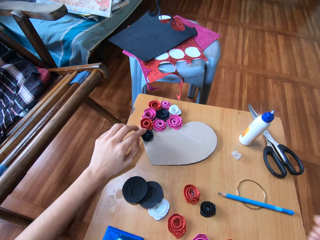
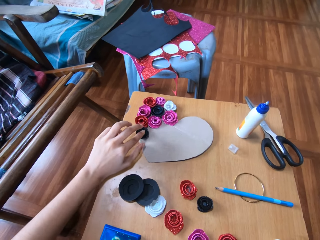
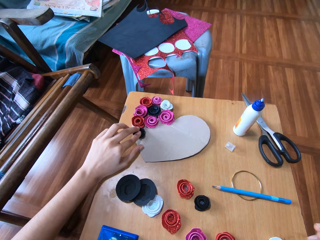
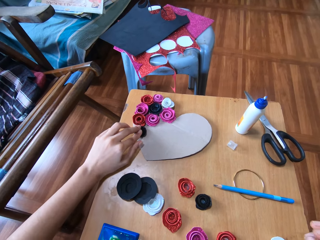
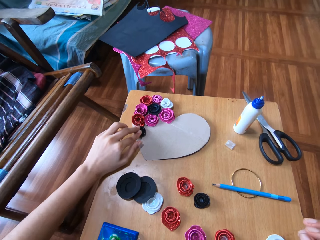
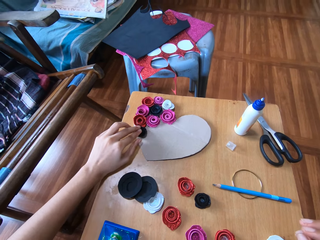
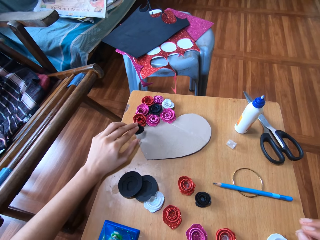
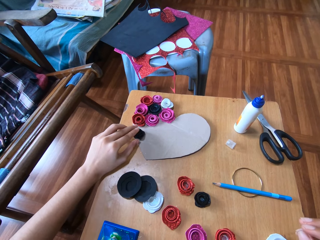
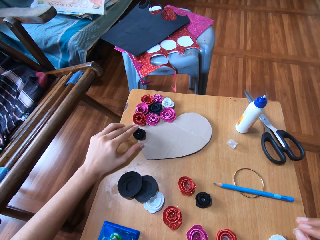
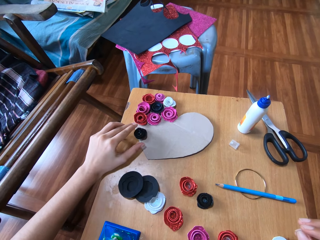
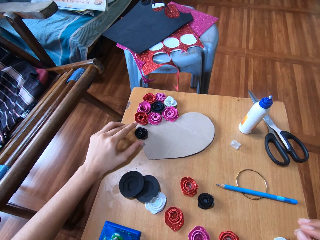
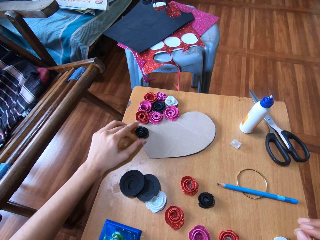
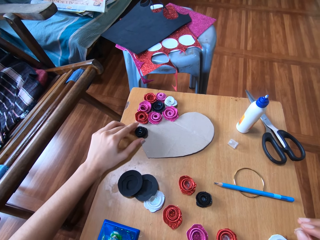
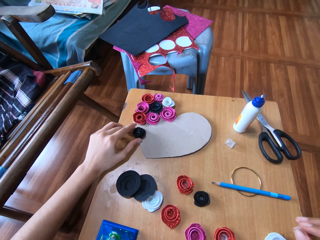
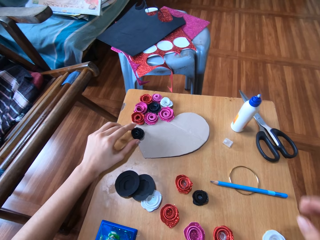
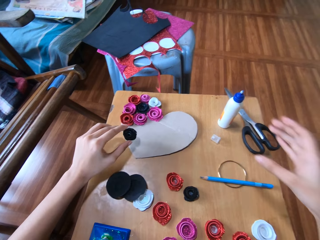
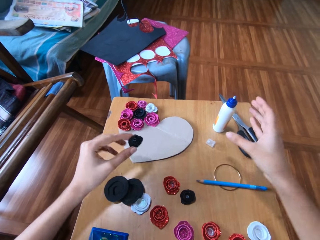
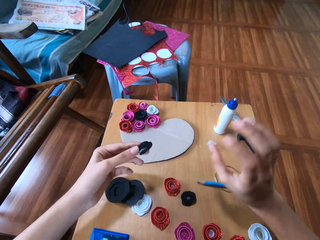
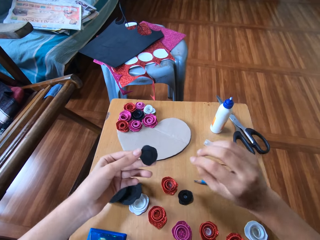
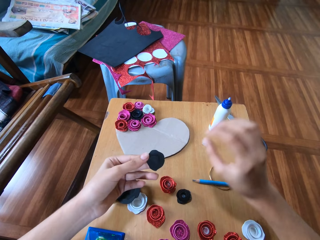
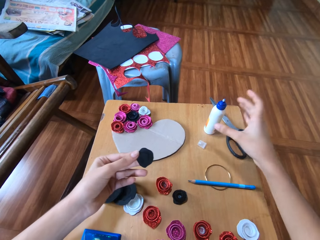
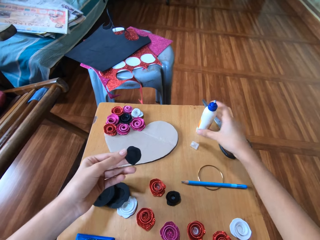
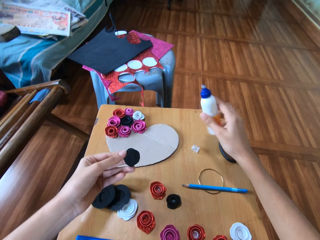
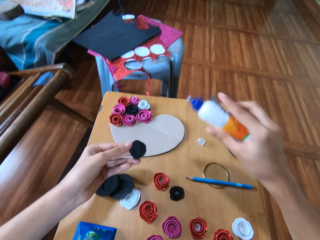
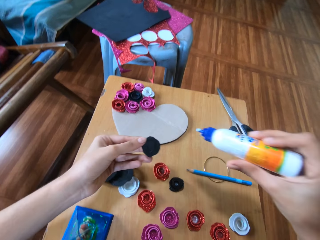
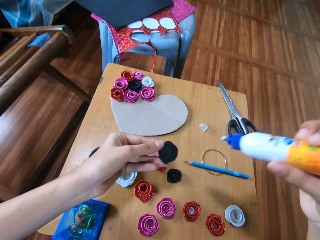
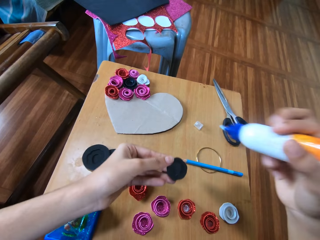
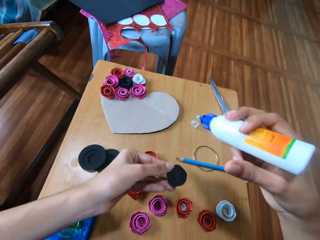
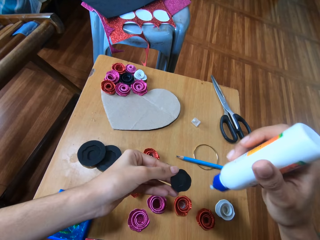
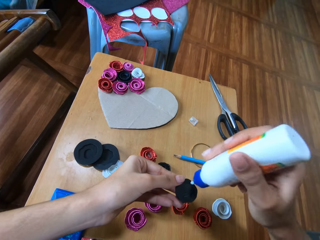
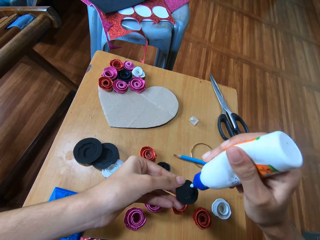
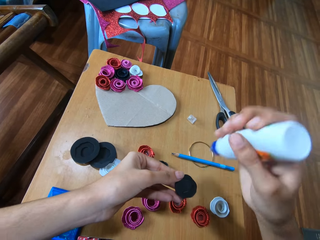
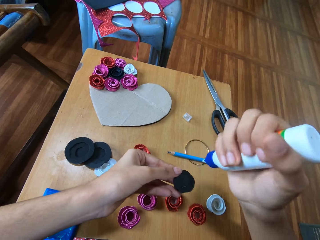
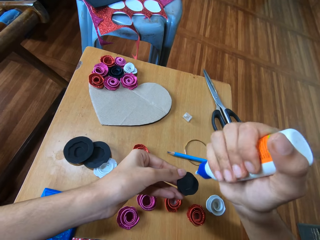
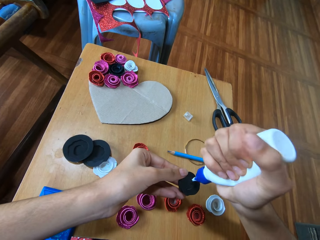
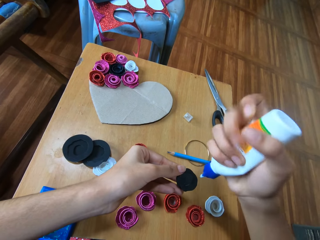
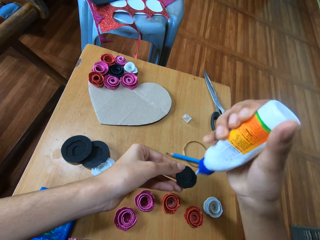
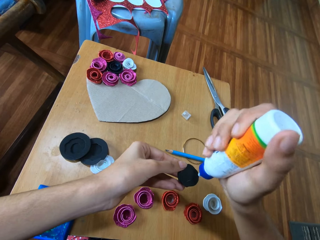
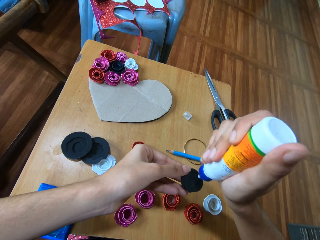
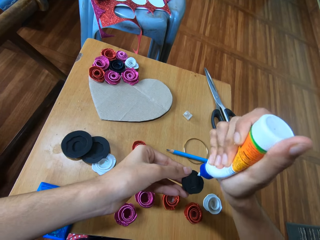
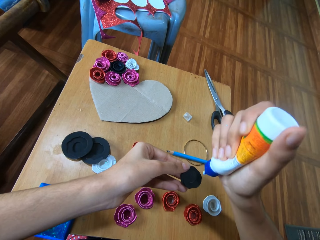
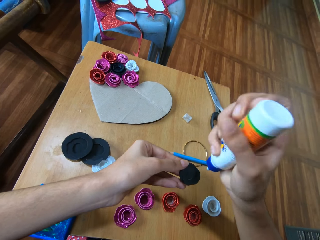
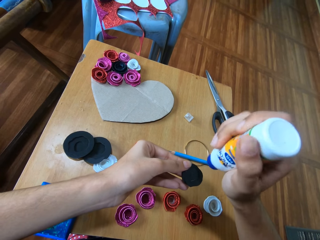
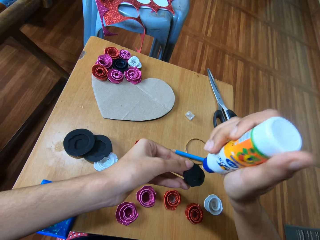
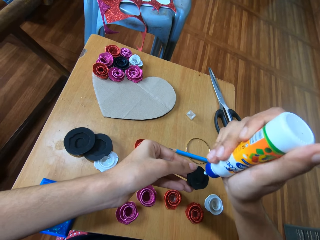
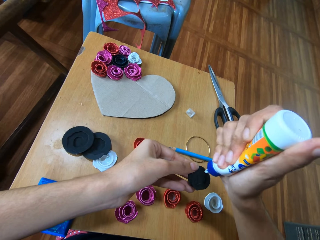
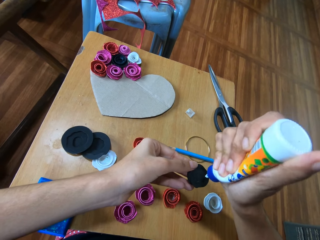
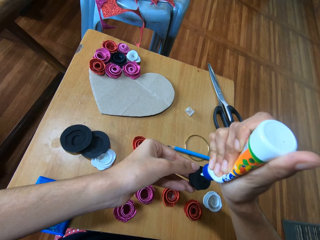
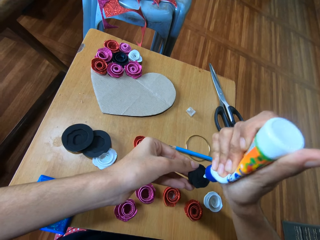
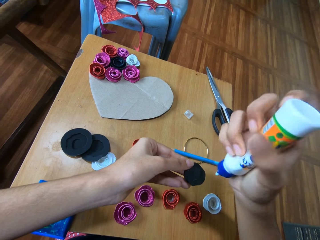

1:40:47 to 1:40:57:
The camera wearer picks the paper flower from the cardboard on the table with the left hand. They pick the glue from the table with the right hand. They squeeze the glue.

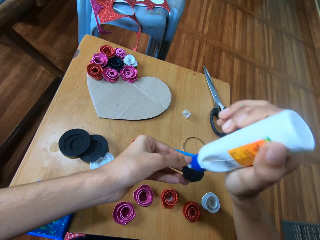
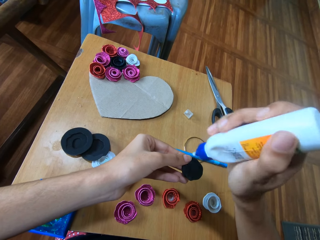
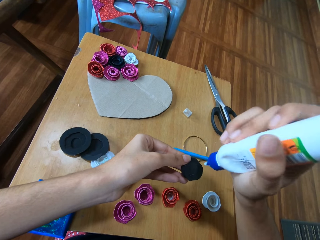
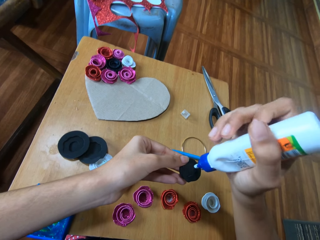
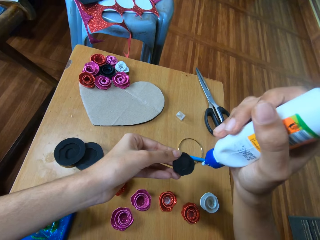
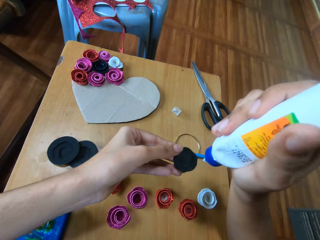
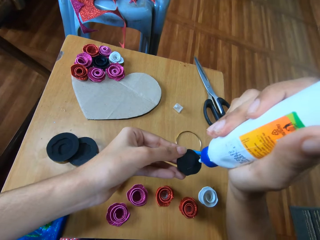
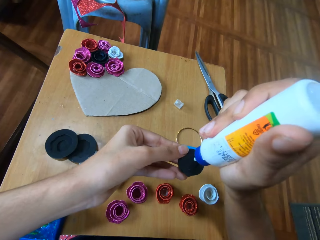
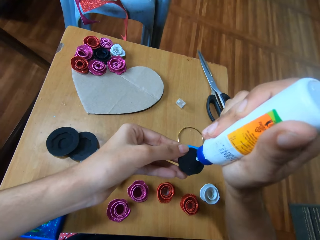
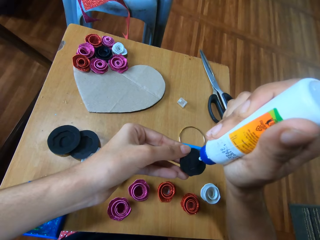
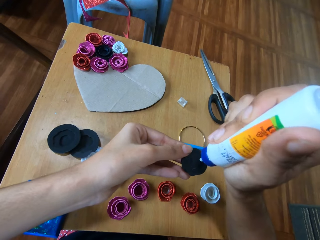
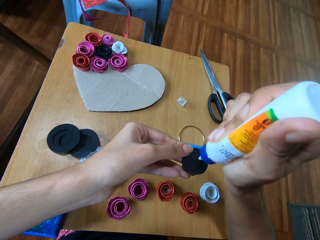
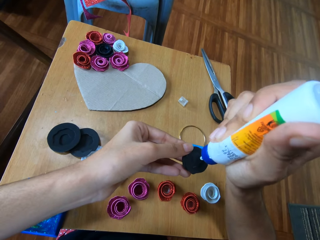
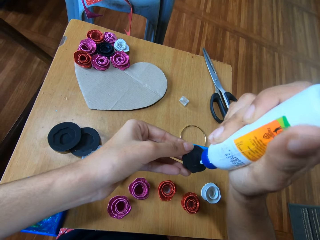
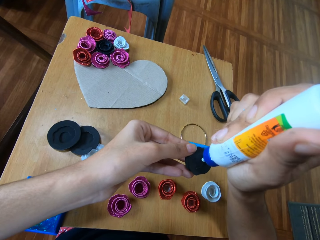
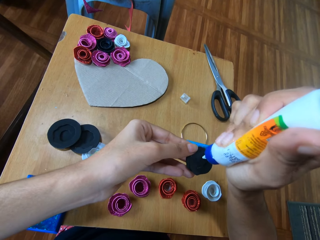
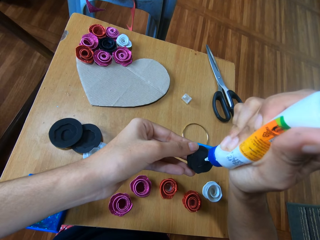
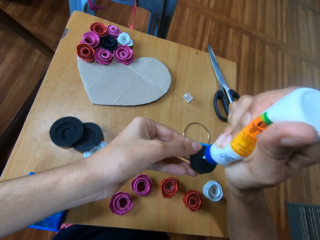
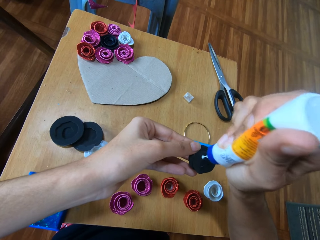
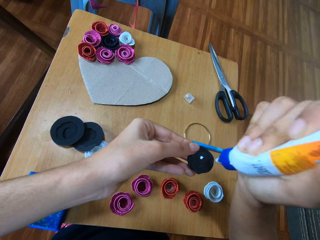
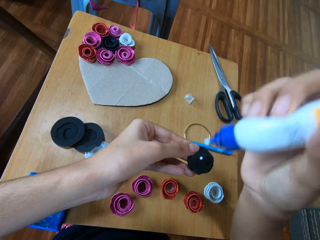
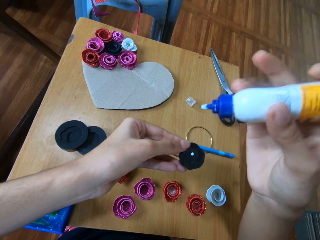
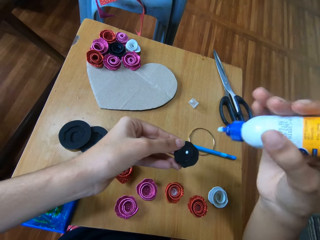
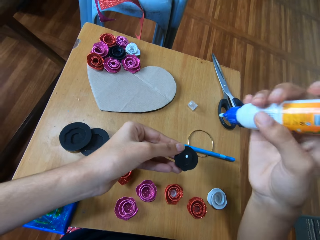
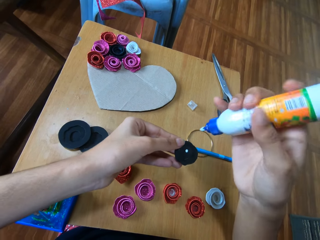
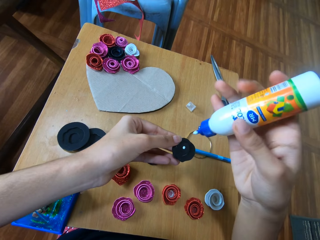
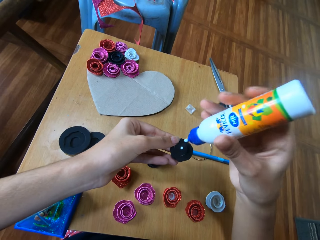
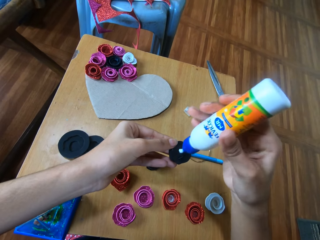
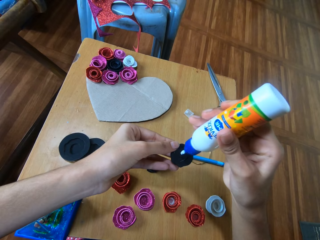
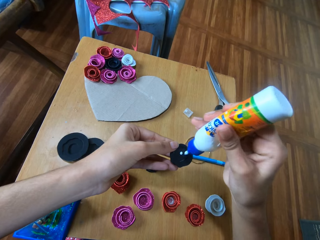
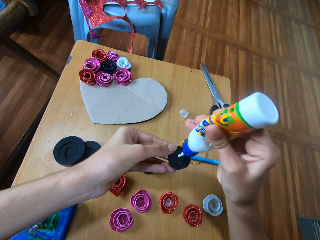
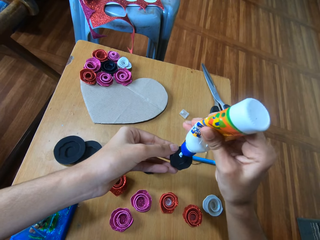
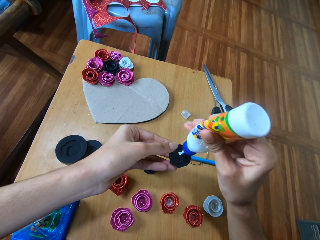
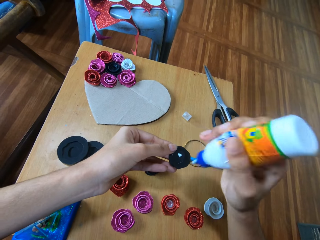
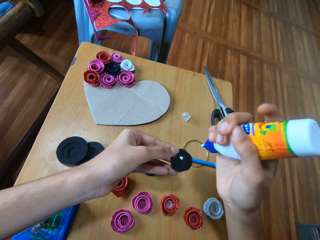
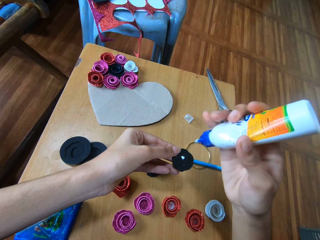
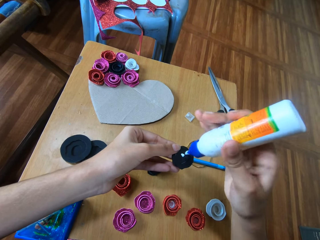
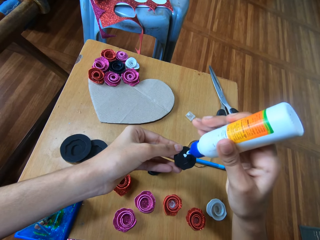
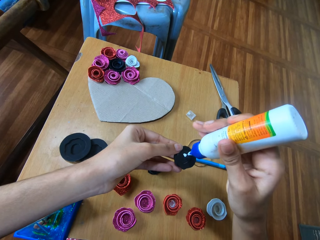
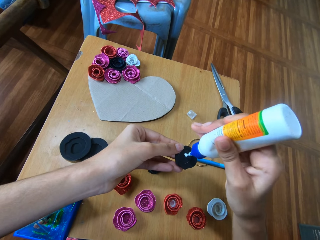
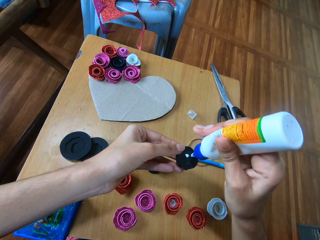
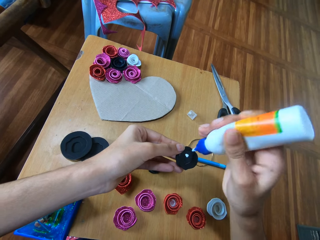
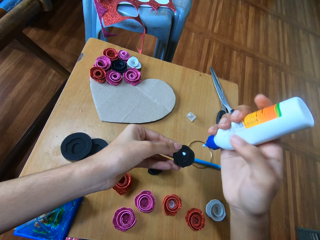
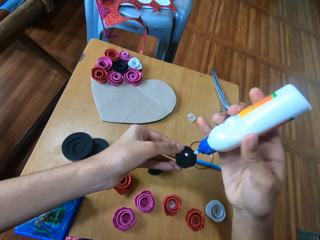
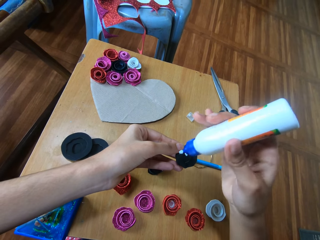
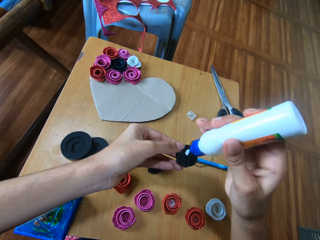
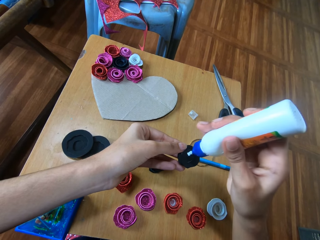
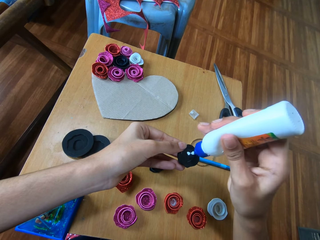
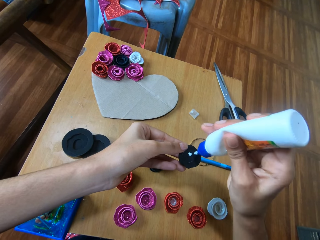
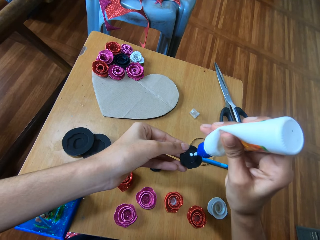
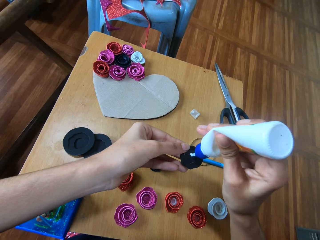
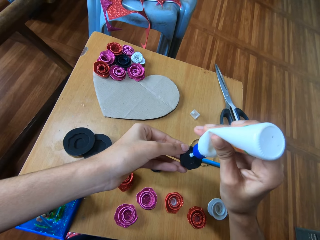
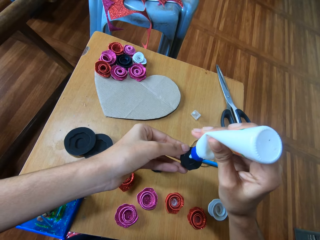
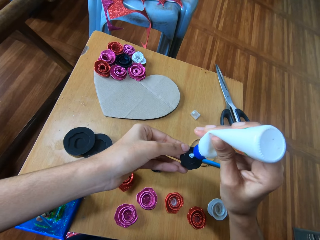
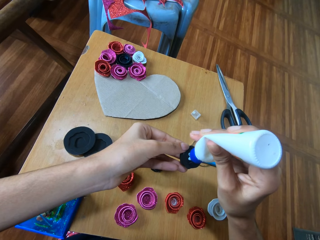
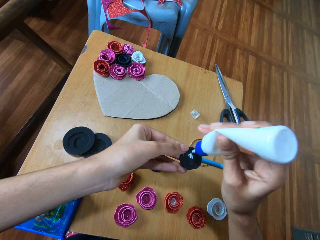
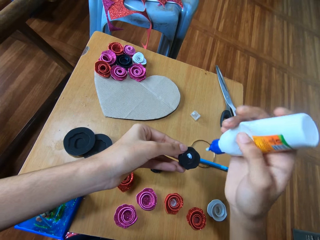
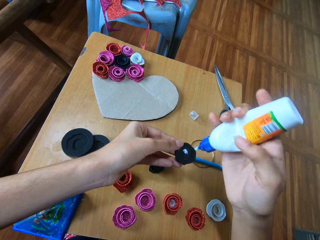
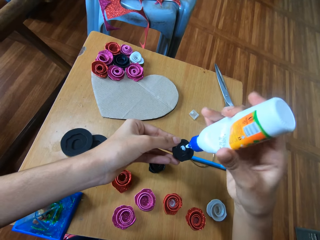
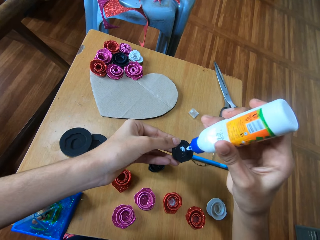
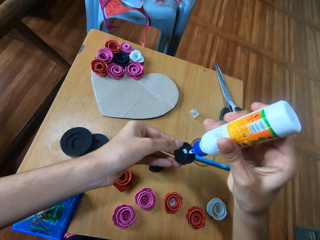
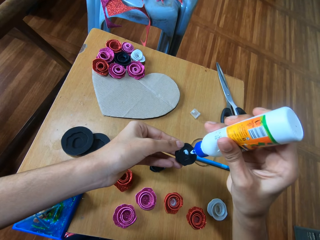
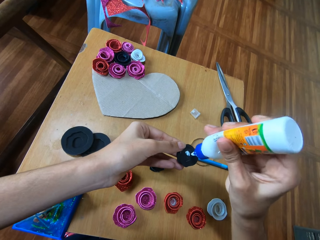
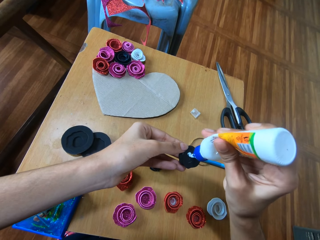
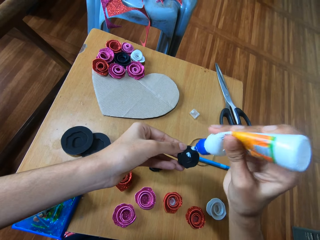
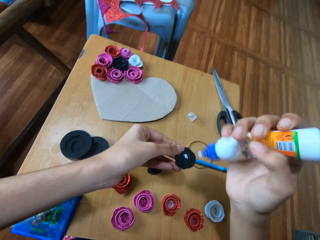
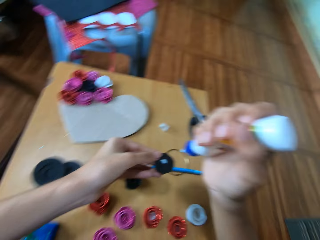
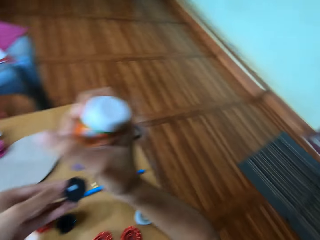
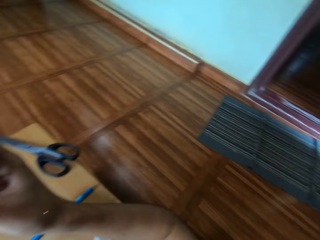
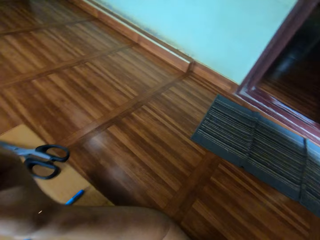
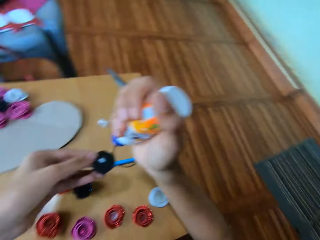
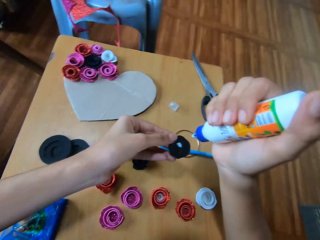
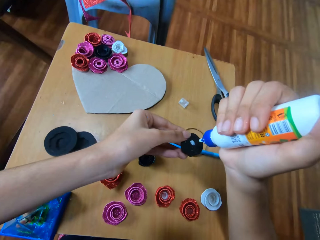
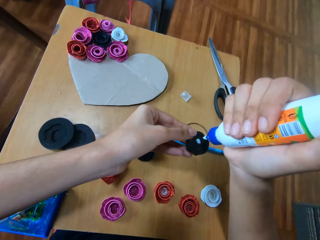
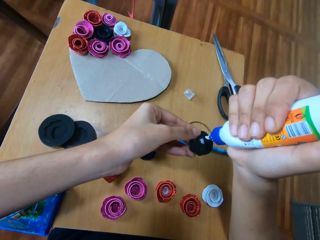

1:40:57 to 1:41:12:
The camera wearer applies glue on the paper flower with the right hand. They apply glue on the paper flower. They squeeze the glue. They apply the glue on the paper. They squeeze the glue.
